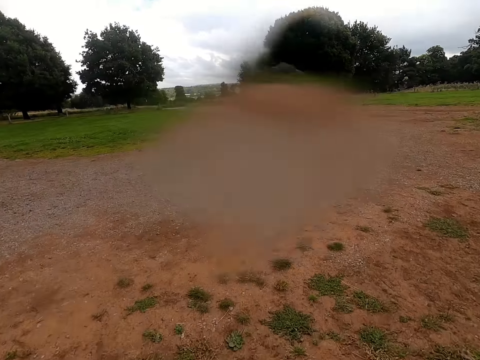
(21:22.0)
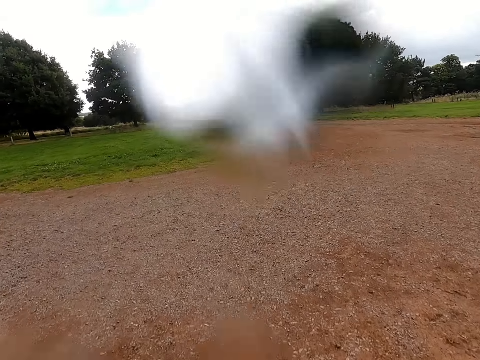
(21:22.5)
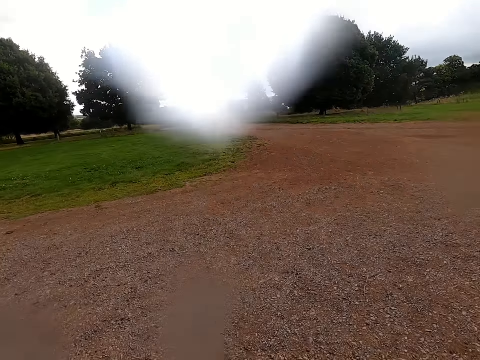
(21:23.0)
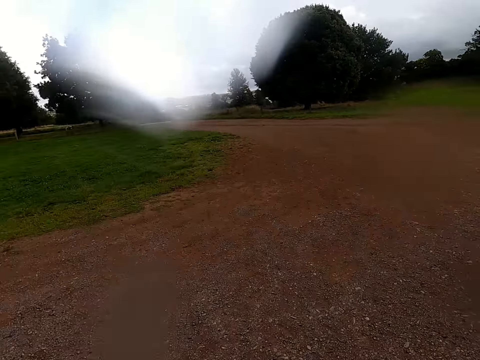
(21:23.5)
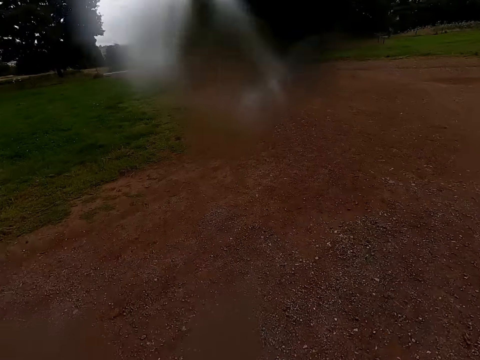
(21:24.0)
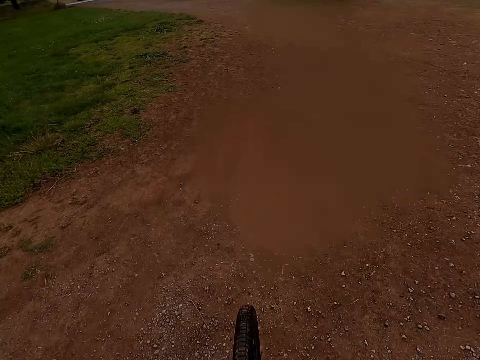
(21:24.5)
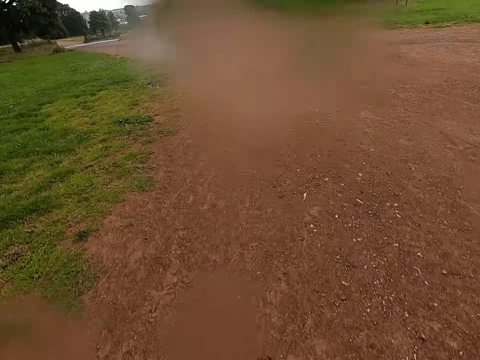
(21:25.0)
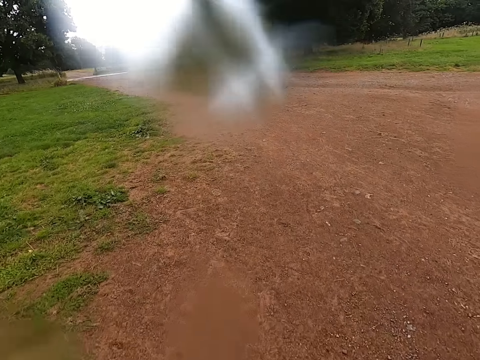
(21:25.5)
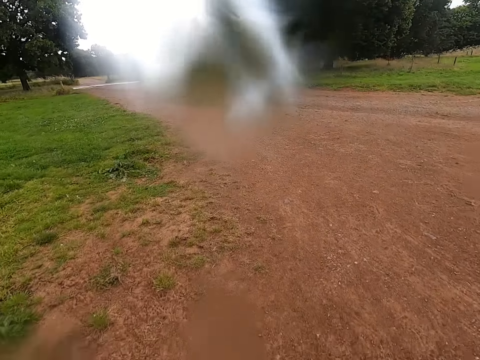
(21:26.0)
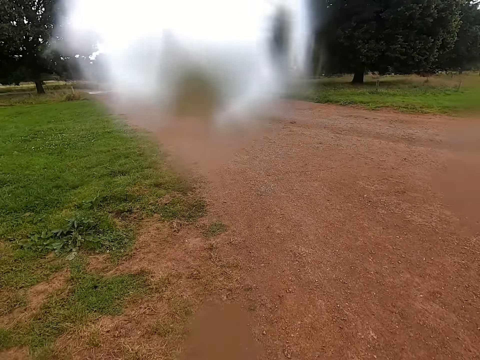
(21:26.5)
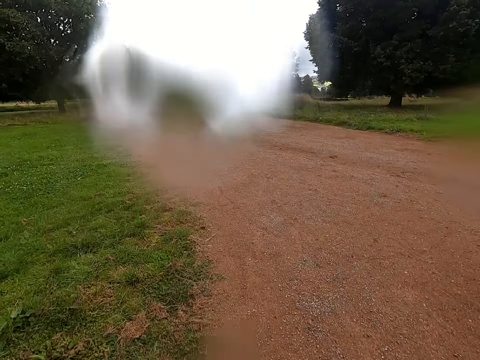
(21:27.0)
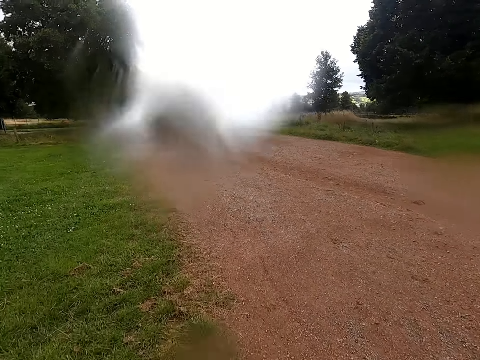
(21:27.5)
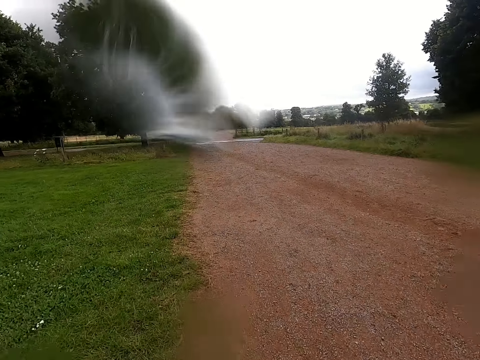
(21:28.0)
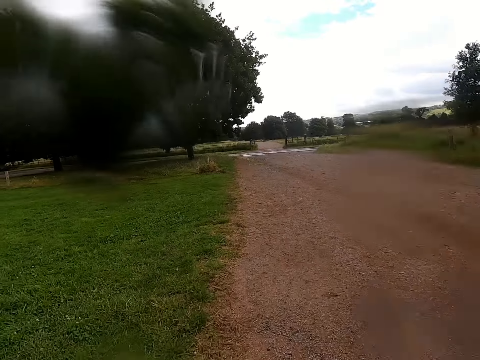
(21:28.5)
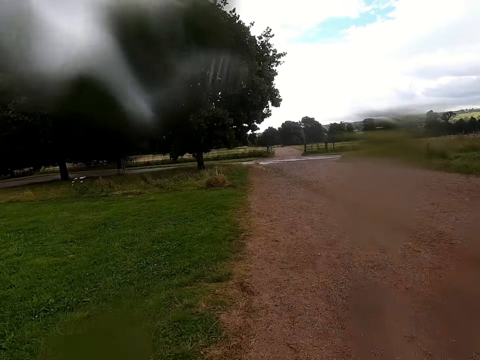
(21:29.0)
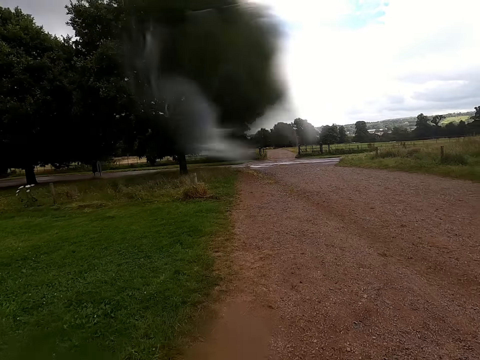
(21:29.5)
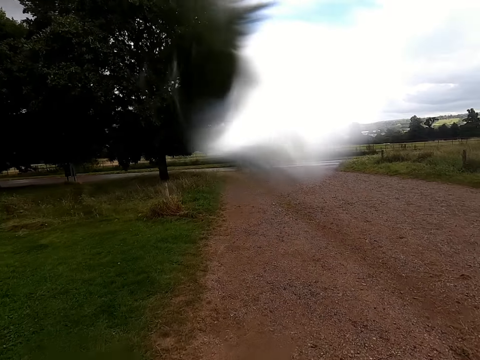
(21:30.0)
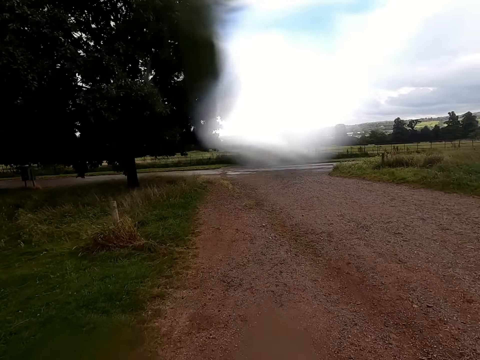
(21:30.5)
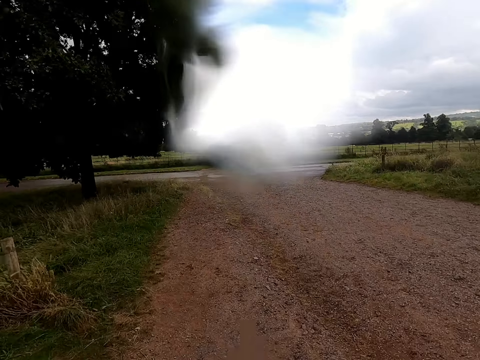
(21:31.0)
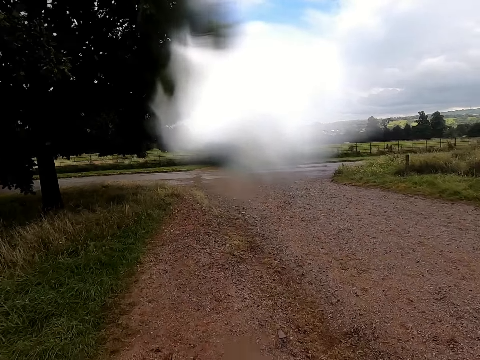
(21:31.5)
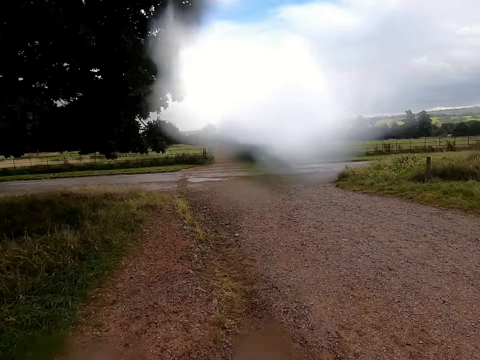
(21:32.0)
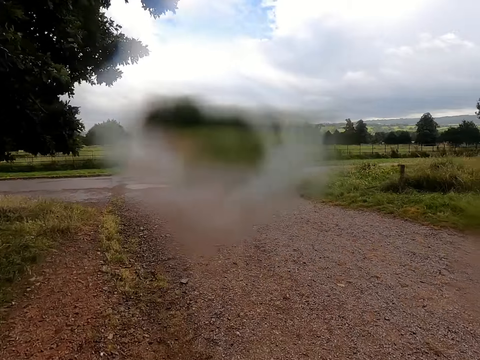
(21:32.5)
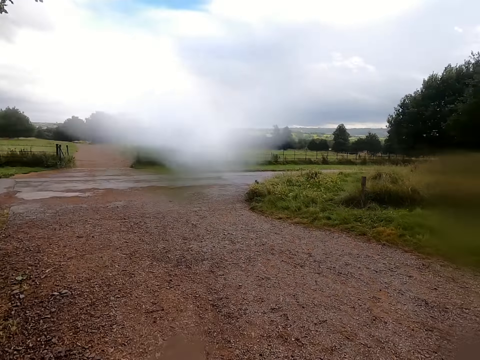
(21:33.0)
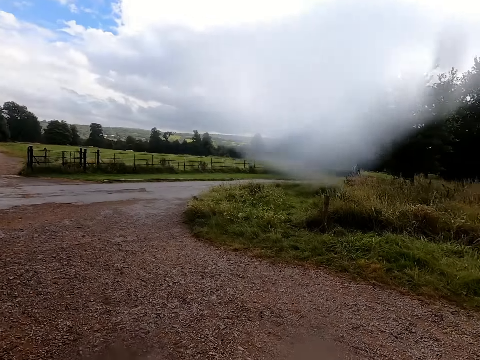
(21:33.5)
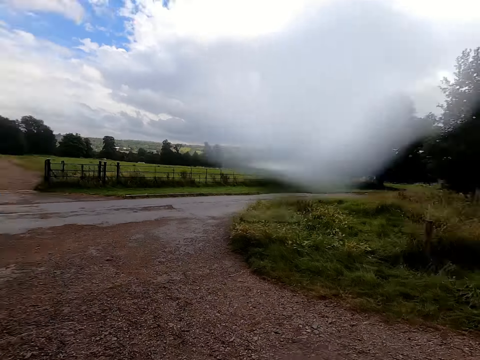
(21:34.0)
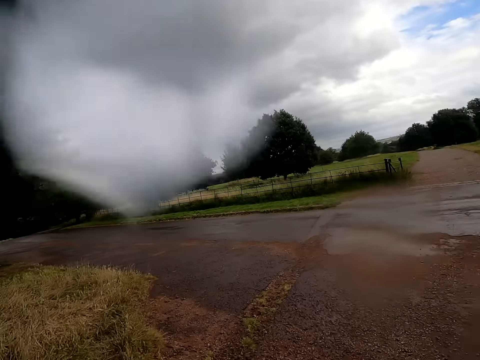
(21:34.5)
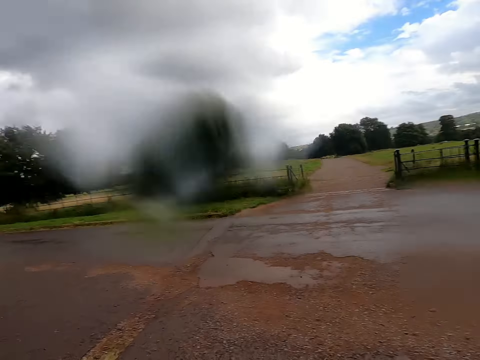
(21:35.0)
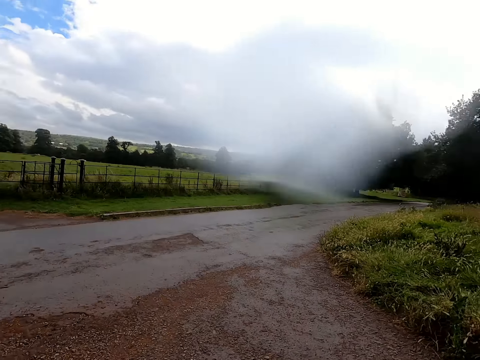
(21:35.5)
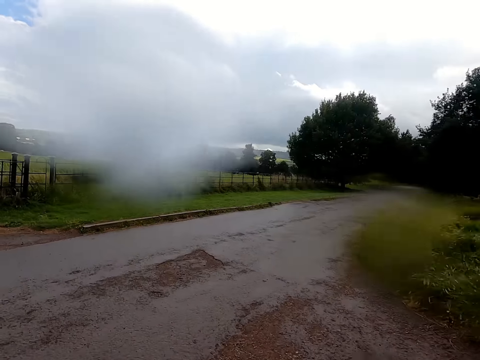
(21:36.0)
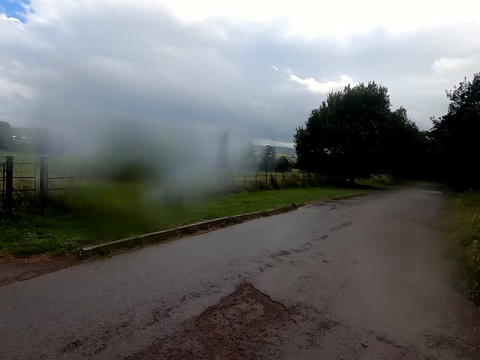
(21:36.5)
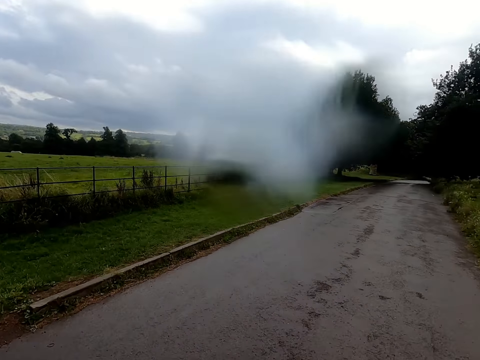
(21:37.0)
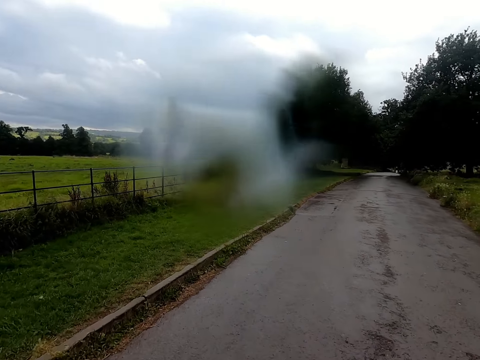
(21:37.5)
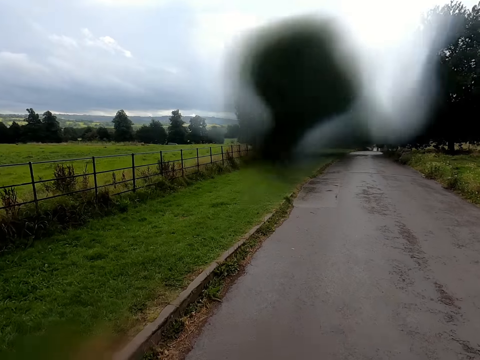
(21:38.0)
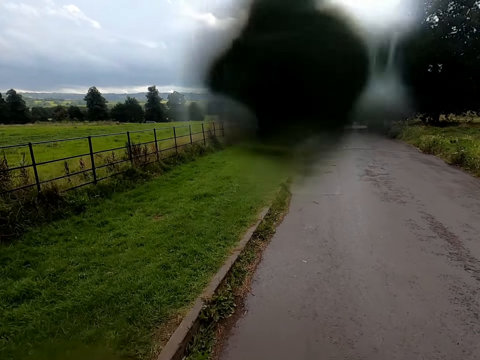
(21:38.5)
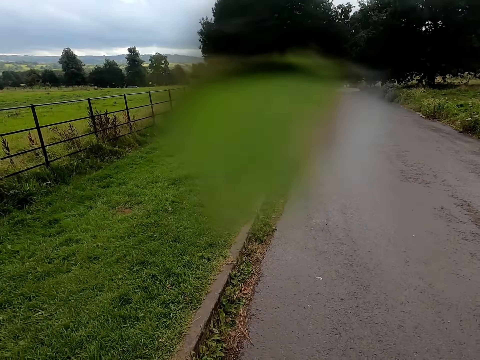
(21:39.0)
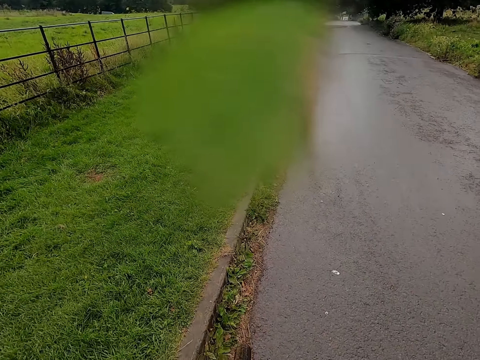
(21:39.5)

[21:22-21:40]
The camera wearer rides a bicycle on a road. They look left and right of the road. They ride the bicycle on the road.

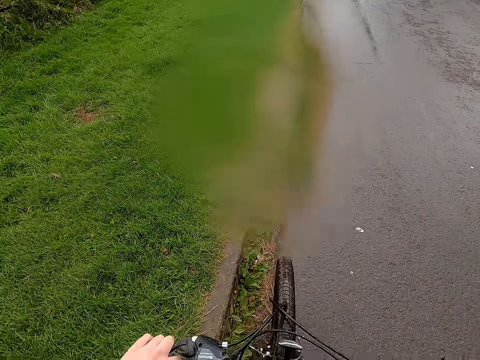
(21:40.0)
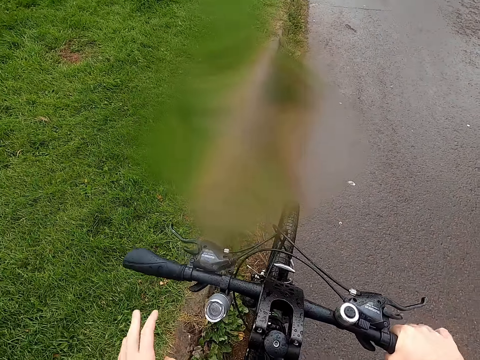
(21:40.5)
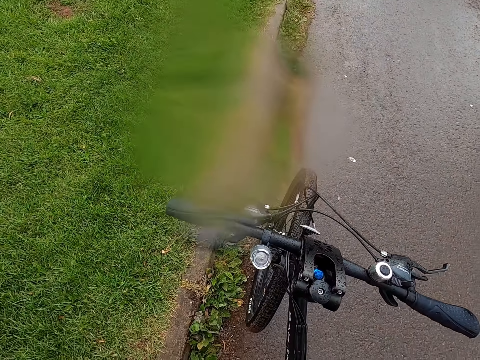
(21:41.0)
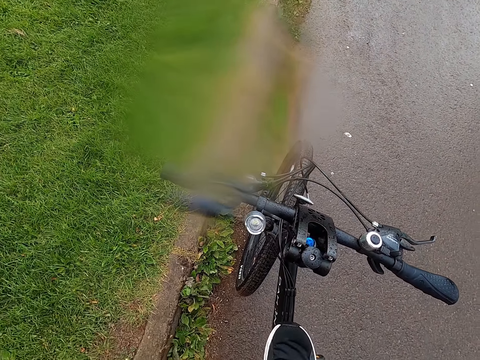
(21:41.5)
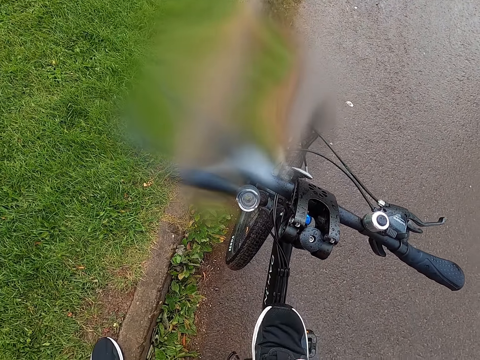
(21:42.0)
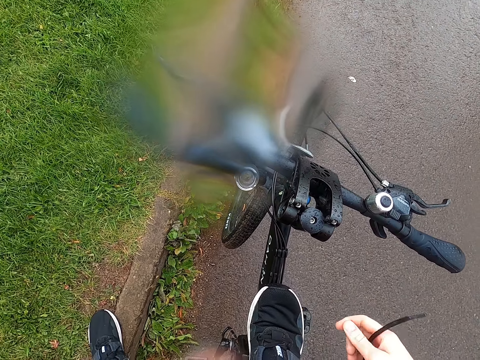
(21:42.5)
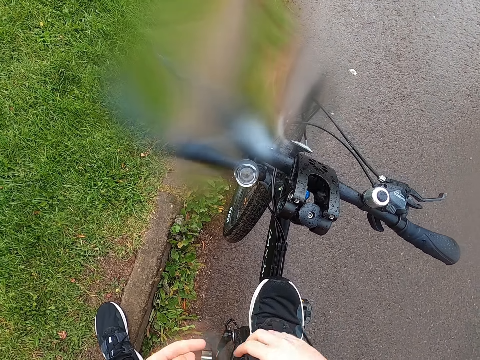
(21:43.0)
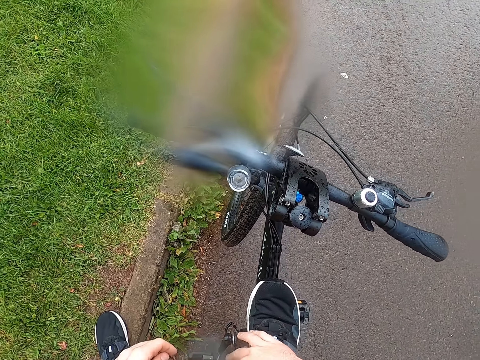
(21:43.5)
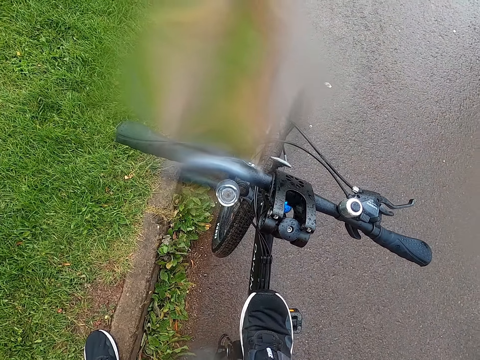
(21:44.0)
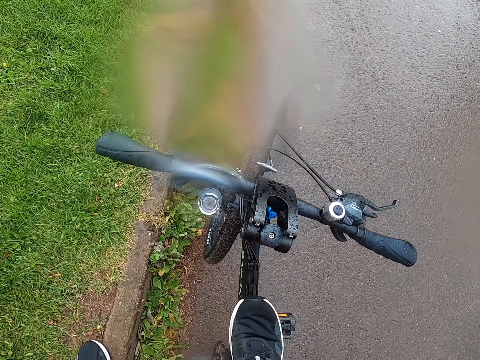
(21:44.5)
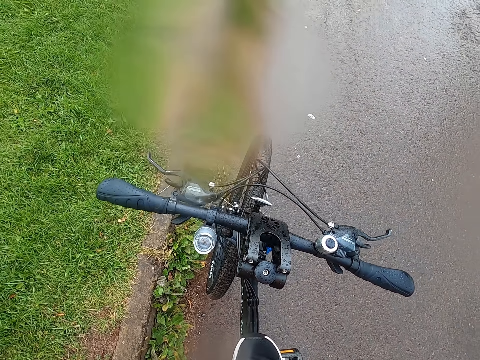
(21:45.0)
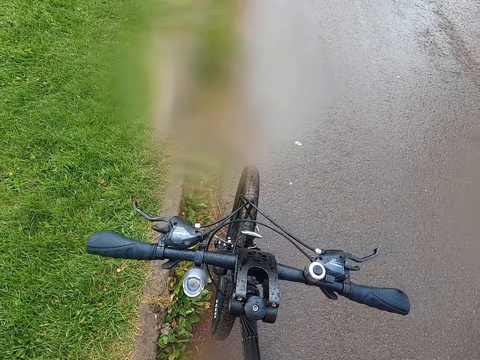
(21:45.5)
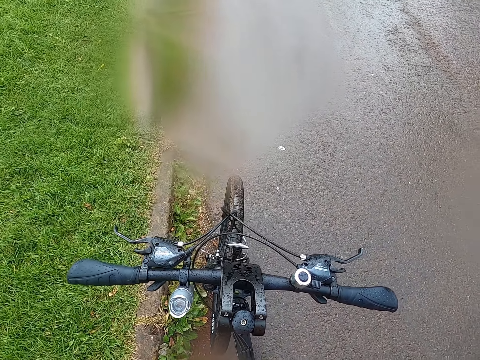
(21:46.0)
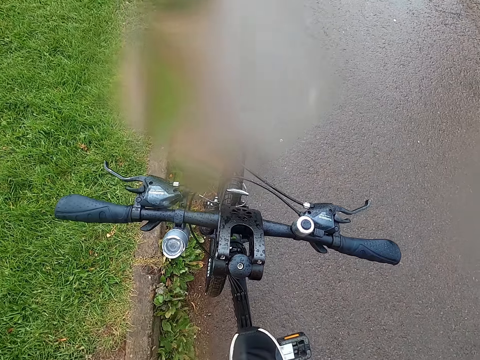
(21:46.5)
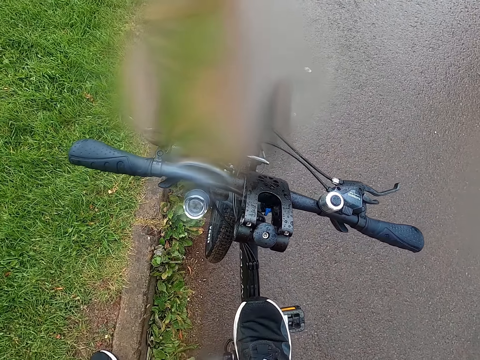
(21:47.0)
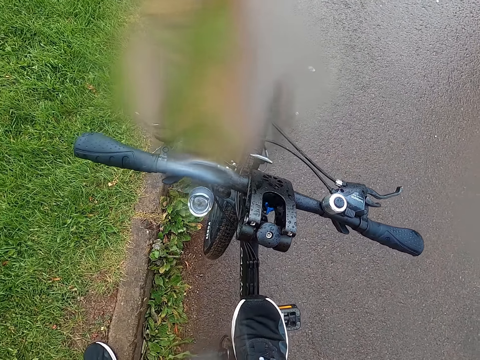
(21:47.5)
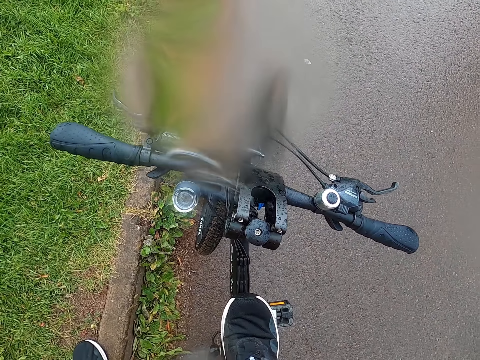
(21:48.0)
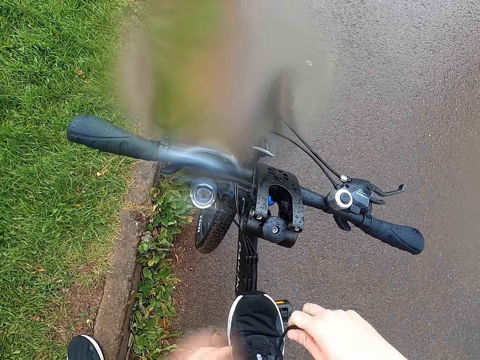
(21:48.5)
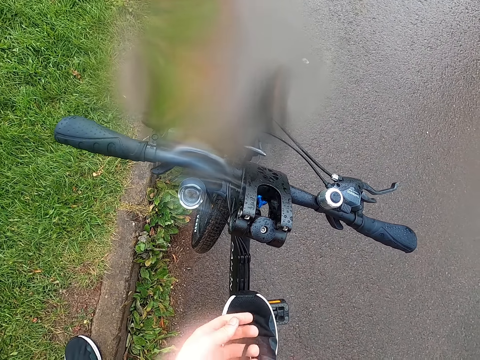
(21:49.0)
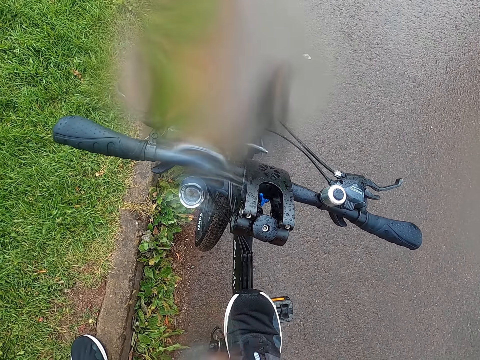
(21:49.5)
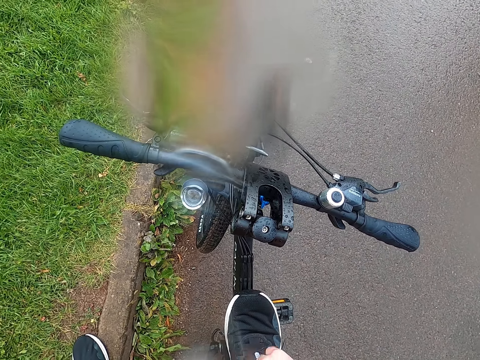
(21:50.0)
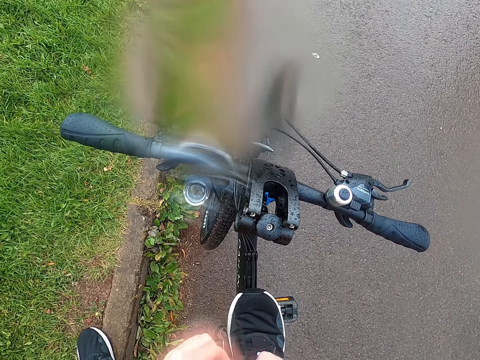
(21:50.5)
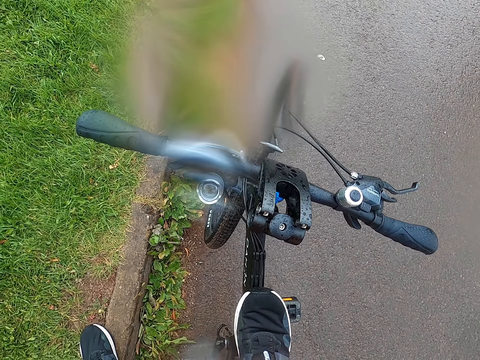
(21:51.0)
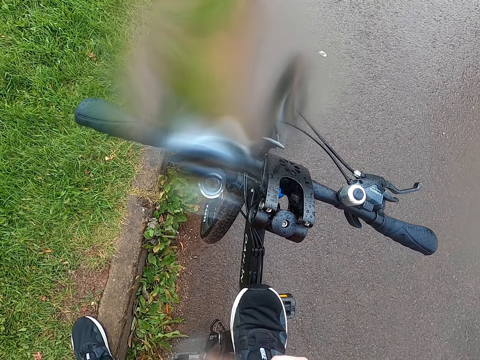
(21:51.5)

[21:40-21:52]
The camera wearer parks a bicycle on the side of the road. He ties his shoelaces.
